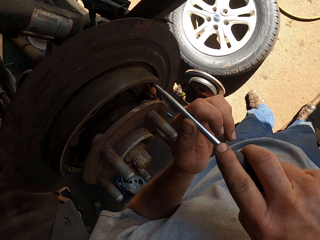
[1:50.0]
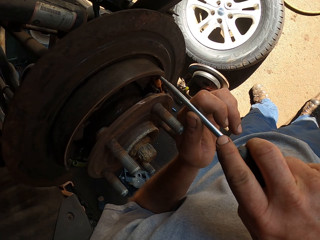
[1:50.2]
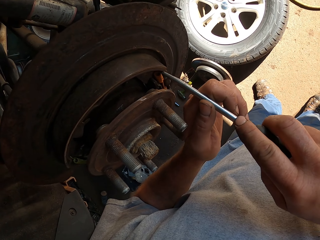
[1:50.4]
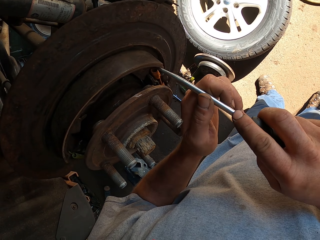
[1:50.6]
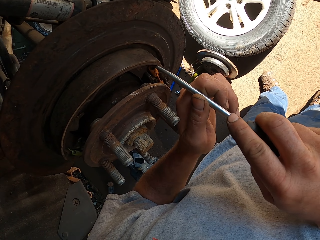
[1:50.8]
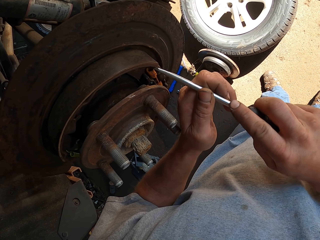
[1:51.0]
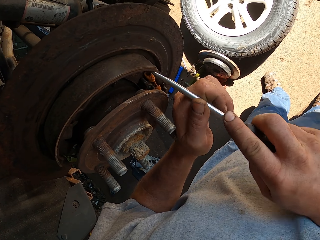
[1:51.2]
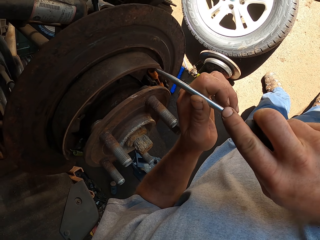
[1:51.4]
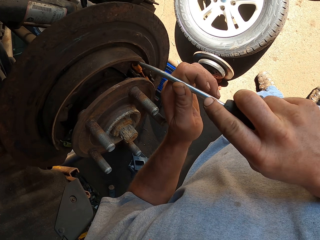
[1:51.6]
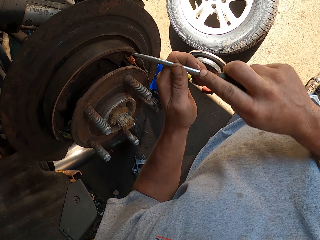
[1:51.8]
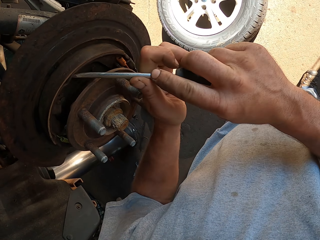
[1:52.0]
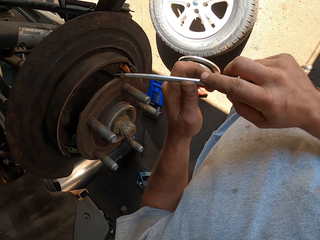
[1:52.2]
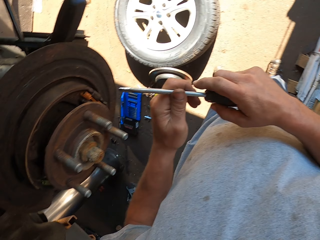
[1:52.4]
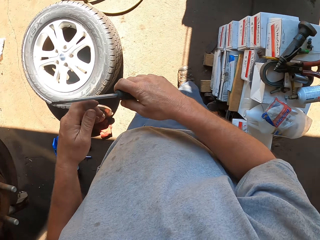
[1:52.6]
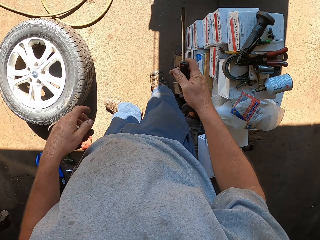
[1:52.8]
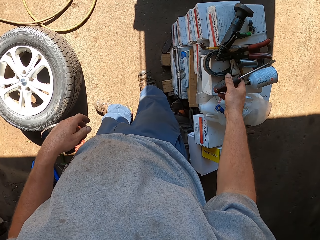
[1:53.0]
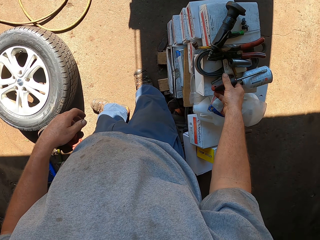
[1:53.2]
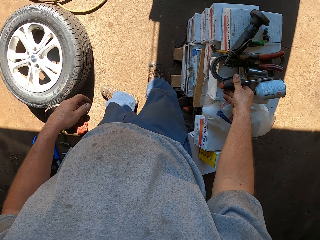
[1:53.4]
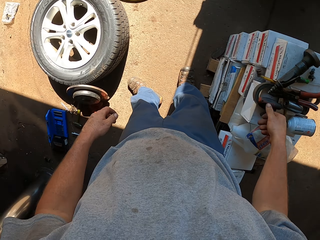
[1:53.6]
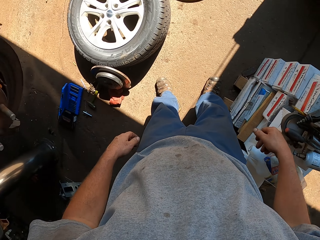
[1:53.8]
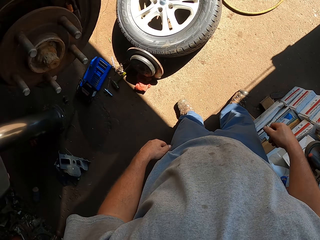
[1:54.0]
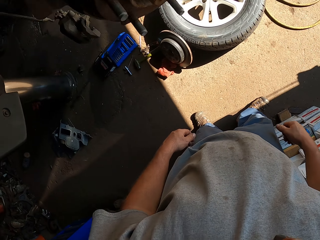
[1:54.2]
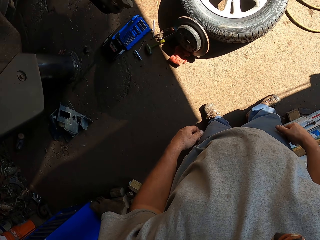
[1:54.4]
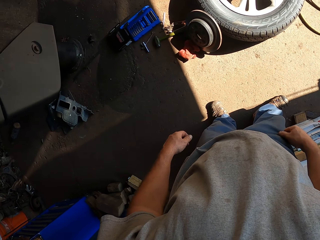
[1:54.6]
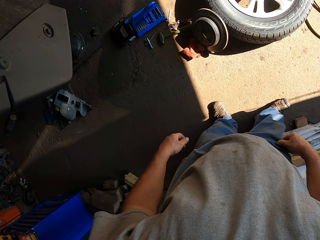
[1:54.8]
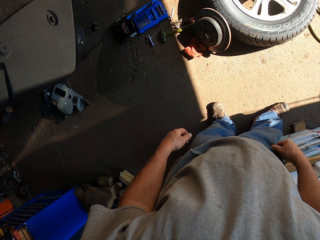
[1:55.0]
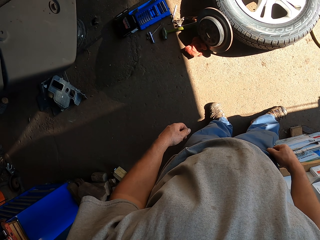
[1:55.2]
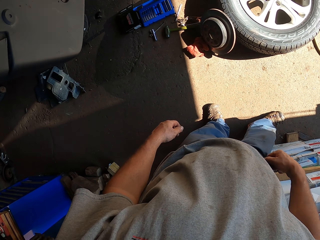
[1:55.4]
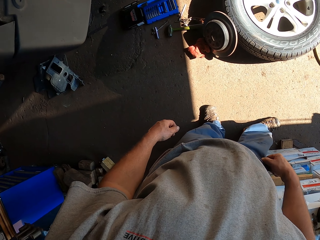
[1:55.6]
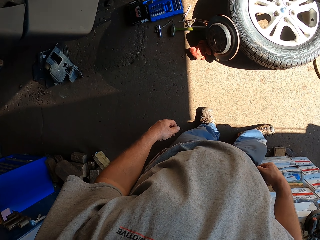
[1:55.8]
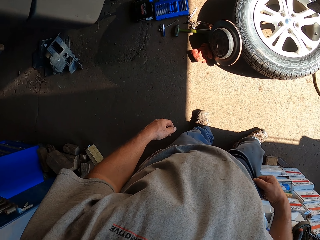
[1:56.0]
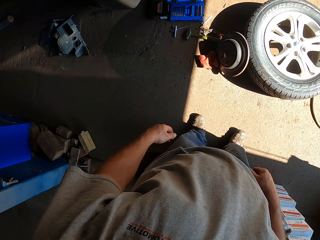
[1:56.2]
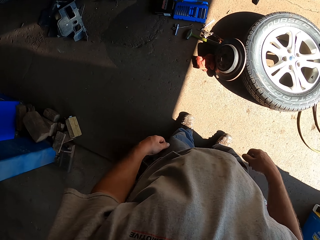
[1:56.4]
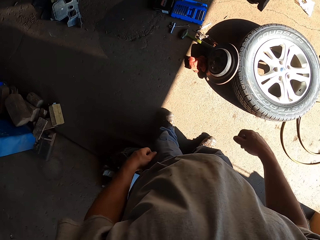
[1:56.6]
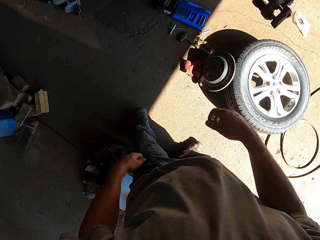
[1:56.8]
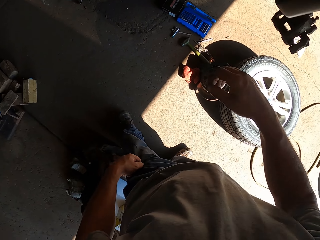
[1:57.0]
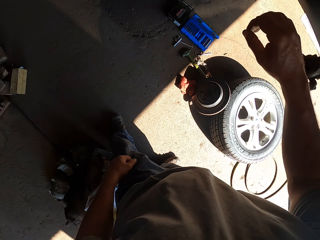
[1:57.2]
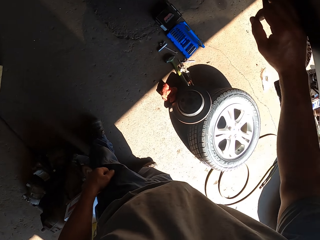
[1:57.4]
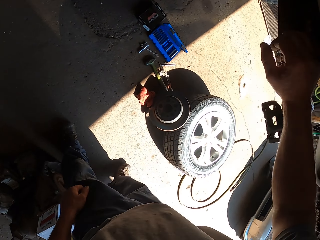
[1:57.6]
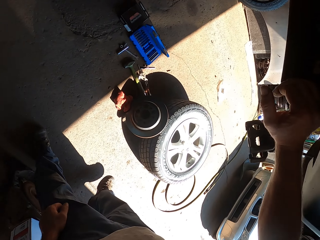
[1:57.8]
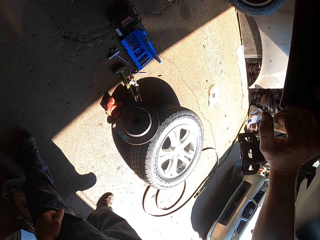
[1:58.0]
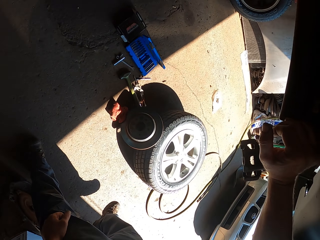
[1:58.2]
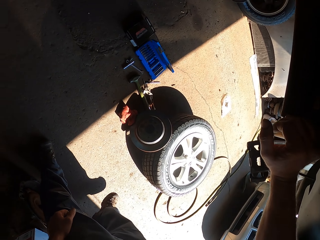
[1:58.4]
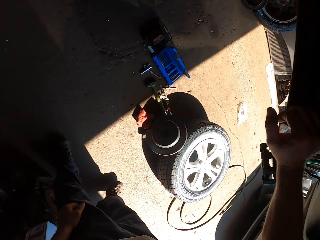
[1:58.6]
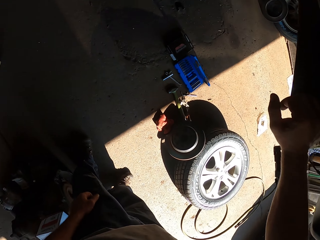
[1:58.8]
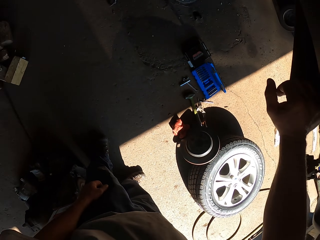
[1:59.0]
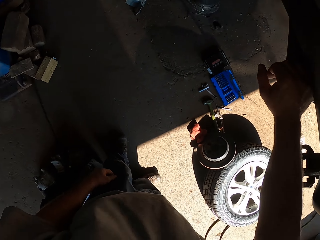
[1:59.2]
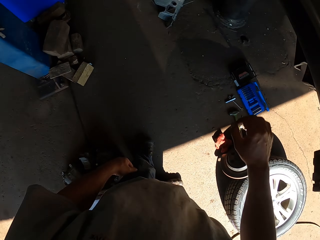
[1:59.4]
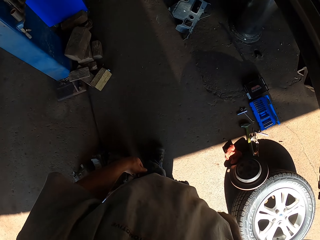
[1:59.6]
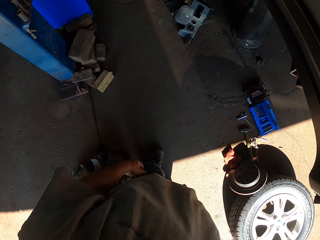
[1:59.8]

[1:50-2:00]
The camera wearer fixes a wheel bearing with a screwdriver. They place the screwdriver on the table. They stand in the room. They pull a trouser with the right hand.

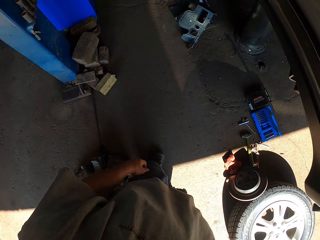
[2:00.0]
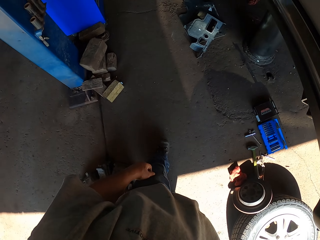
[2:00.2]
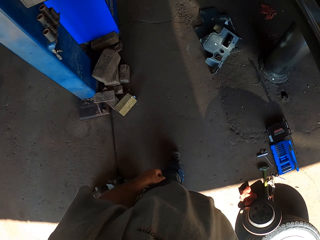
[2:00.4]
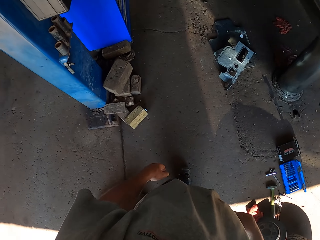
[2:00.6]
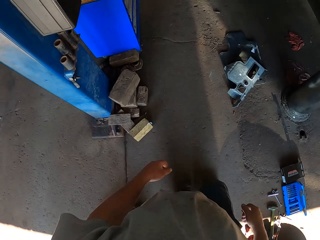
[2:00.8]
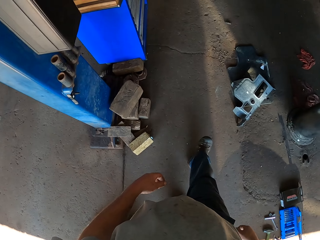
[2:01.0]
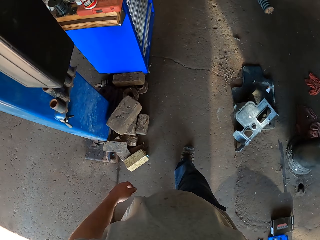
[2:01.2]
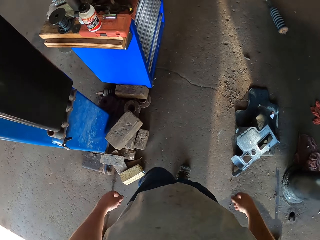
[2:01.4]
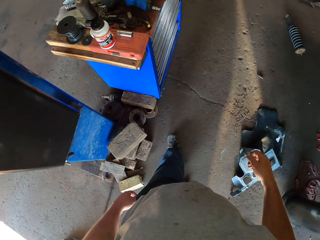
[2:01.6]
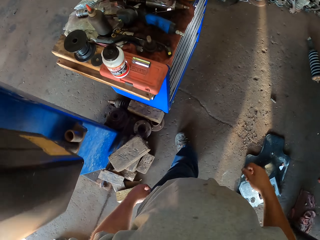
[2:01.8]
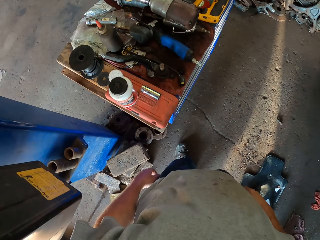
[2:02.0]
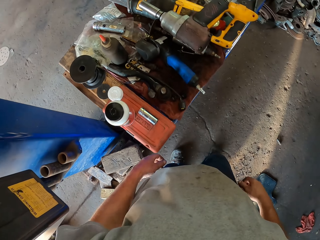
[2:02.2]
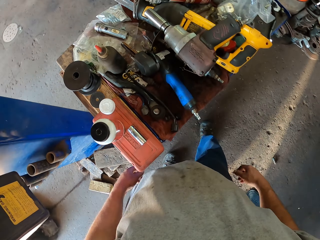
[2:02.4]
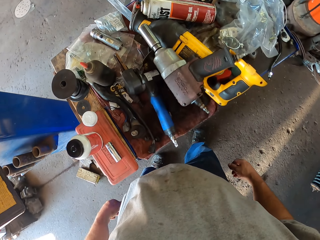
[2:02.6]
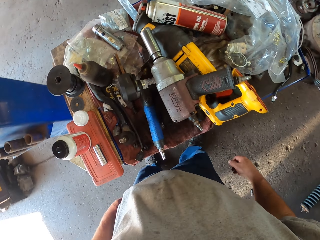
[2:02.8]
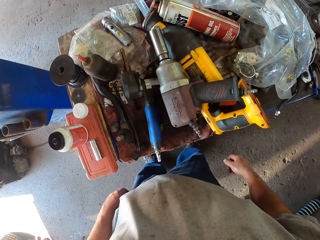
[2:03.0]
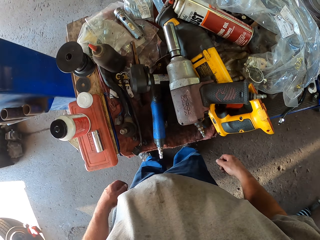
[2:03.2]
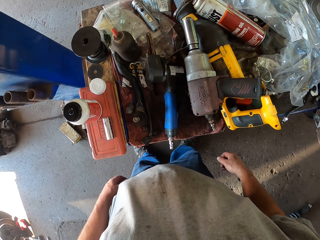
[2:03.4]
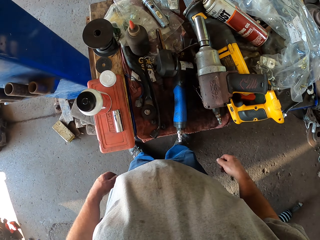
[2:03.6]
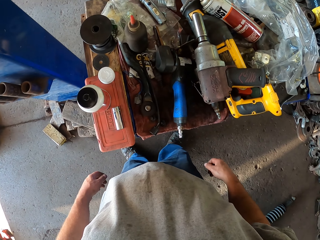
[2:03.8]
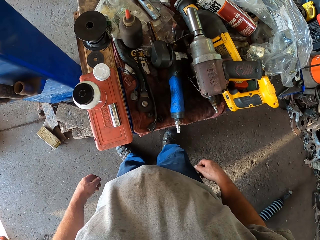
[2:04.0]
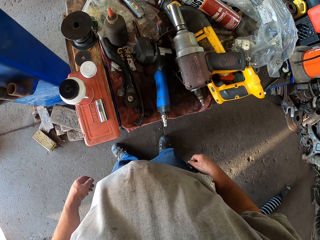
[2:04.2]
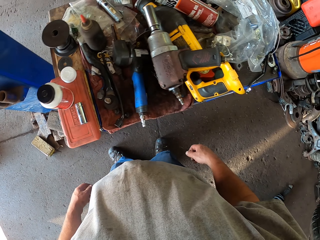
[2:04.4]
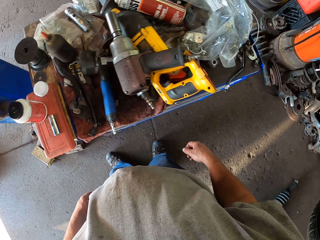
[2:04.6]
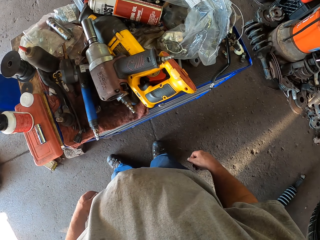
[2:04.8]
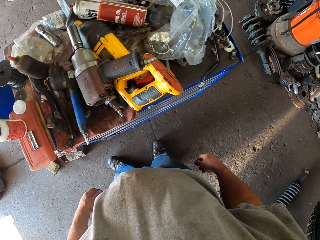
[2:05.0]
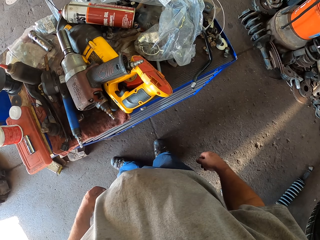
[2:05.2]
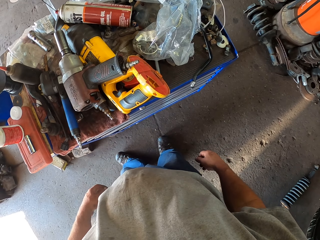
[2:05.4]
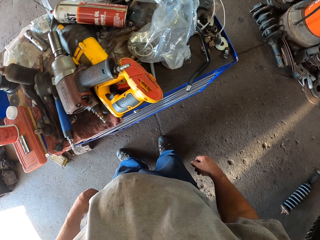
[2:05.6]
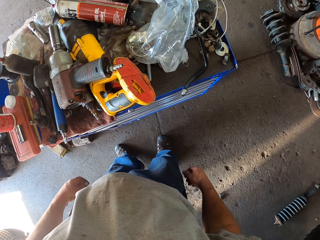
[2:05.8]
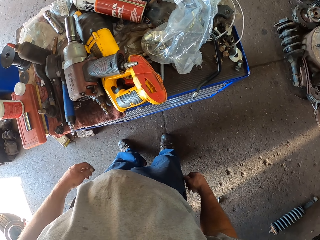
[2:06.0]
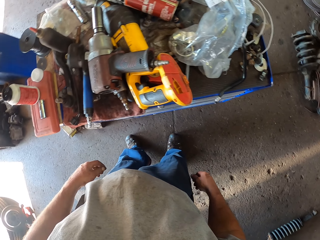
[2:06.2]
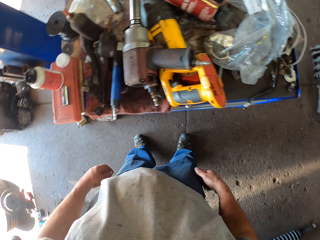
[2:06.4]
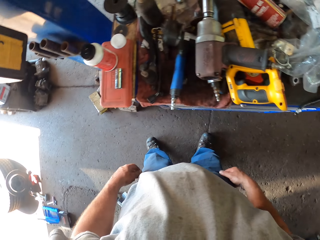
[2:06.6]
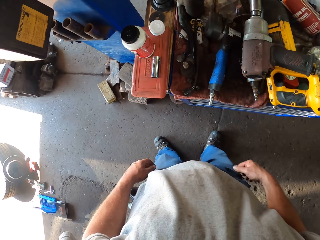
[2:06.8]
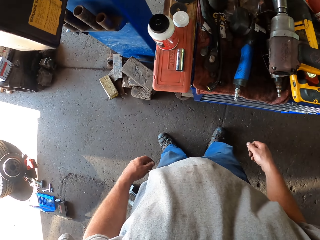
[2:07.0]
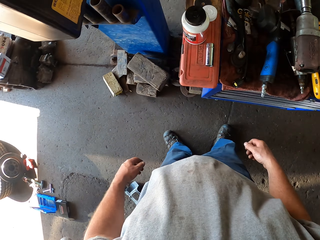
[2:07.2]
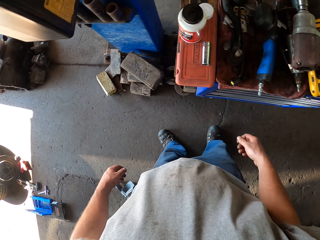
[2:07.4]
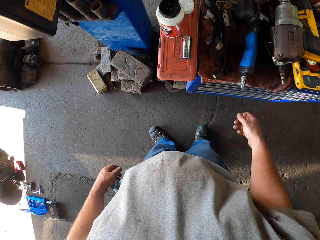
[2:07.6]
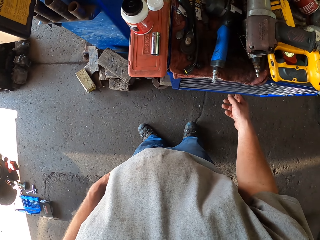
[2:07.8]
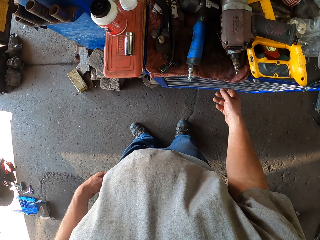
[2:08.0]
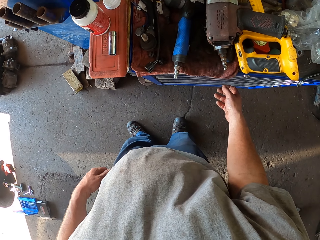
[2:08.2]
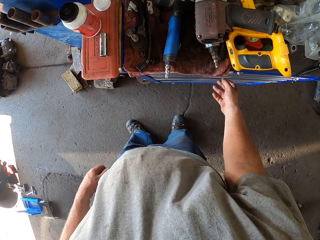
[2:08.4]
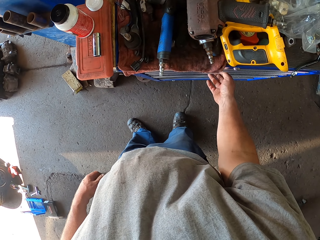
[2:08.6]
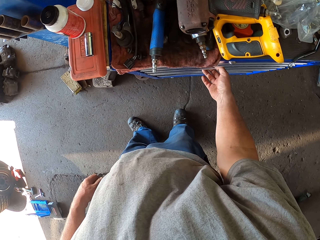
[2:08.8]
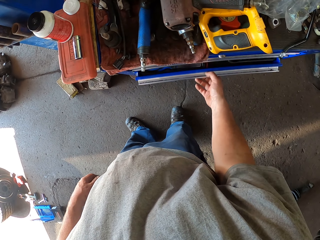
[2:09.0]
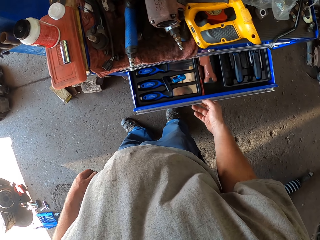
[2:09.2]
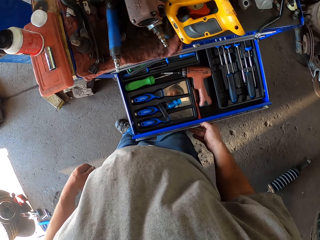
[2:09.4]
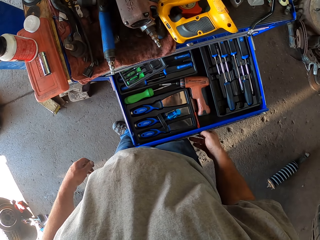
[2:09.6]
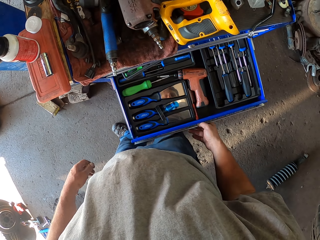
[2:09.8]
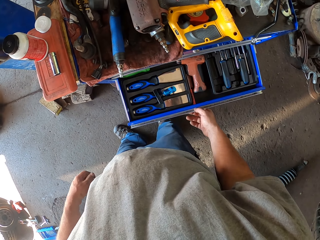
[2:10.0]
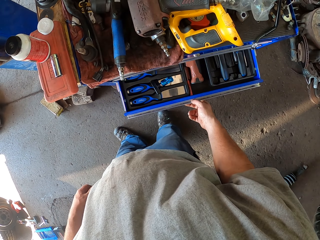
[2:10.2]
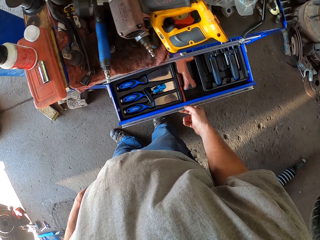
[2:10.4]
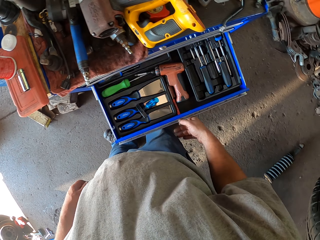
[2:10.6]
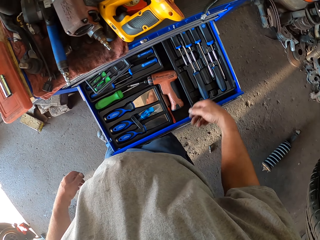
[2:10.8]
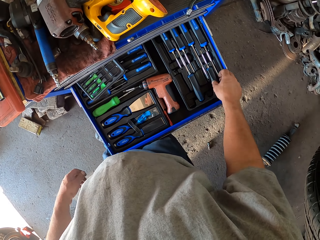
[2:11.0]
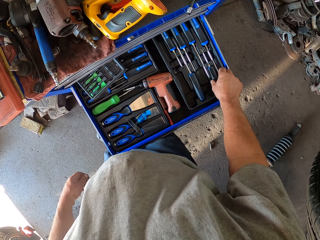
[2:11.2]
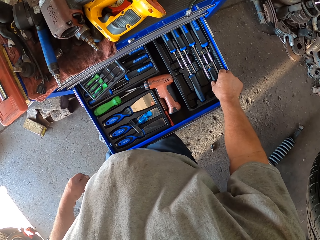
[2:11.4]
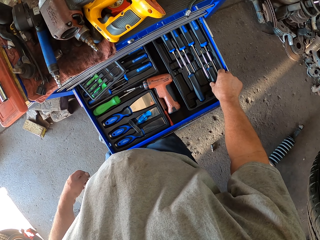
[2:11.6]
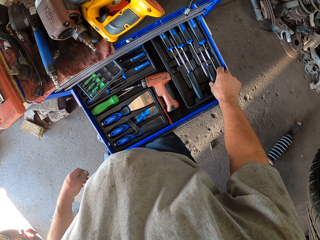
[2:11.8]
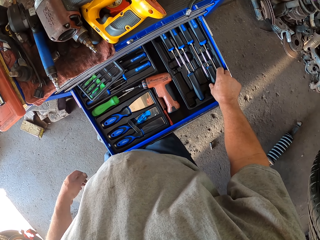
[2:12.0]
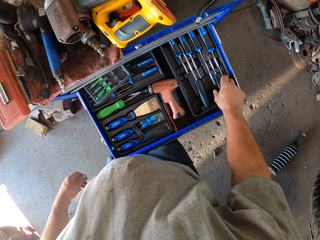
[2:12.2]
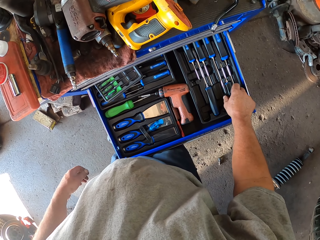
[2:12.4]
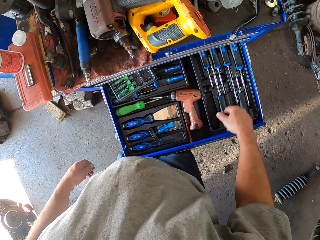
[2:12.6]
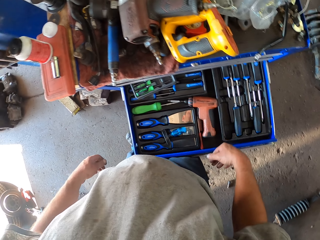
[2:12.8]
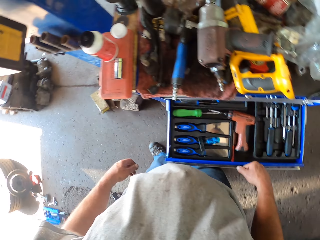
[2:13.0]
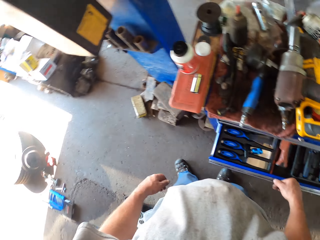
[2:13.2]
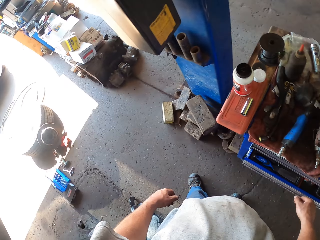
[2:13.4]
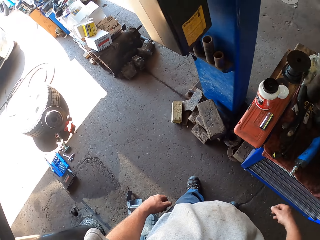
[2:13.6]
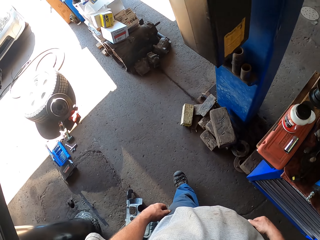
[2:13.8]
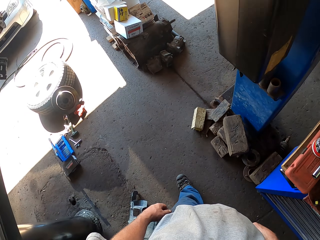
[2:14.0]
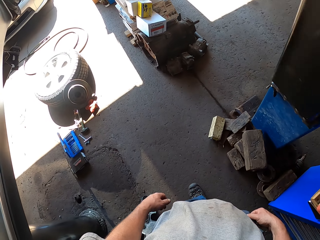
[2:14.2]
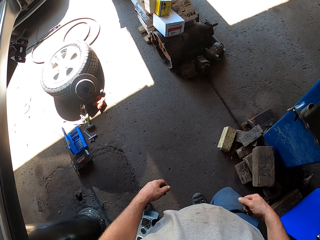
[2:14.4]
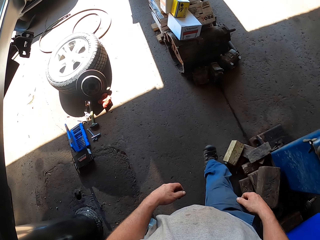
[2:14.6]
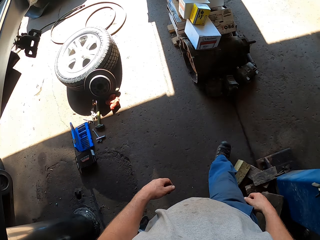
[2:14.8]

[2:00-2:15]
The camera wearer walks around in the room. They stand in the room. They look around. They open a drawer in the cabinet tool box. They touch a screwdriver in the drawer with the right hand. They close the drawer on the drawer cabinet tool box.
